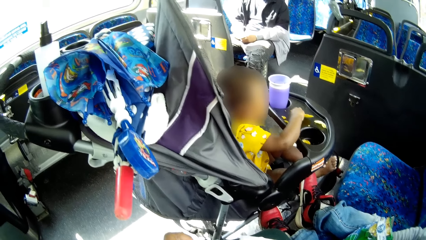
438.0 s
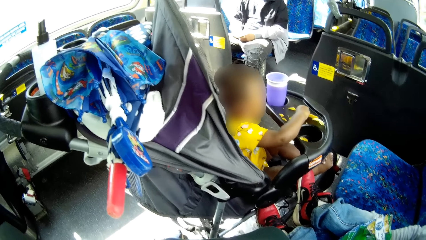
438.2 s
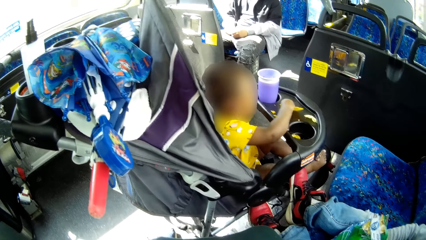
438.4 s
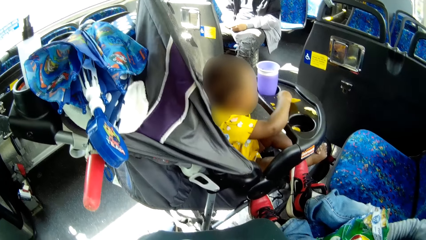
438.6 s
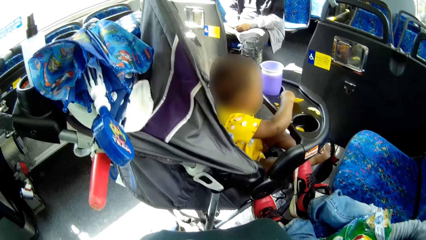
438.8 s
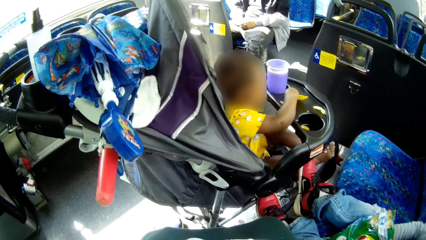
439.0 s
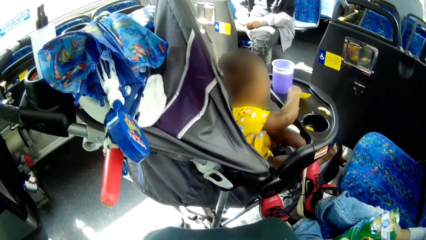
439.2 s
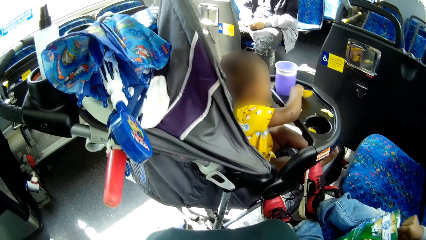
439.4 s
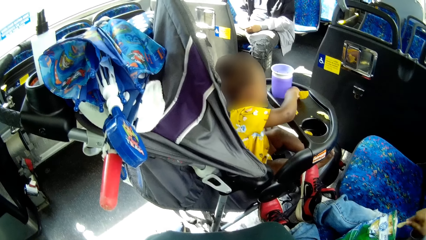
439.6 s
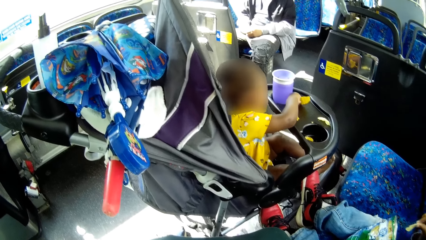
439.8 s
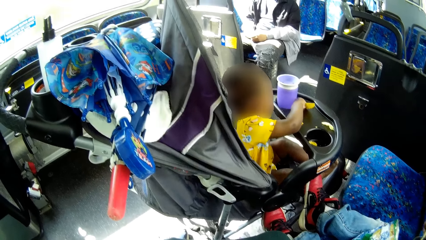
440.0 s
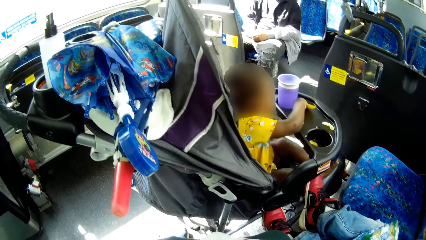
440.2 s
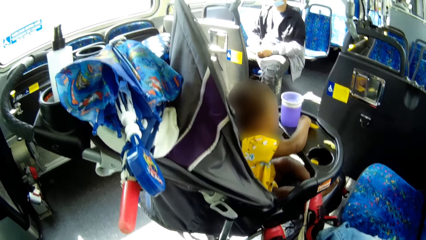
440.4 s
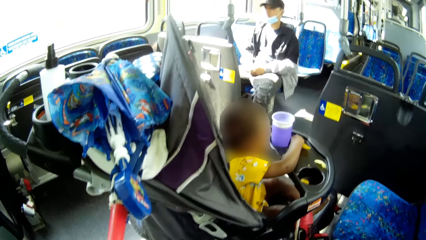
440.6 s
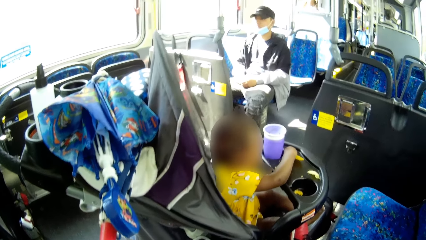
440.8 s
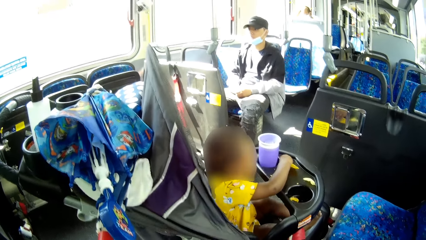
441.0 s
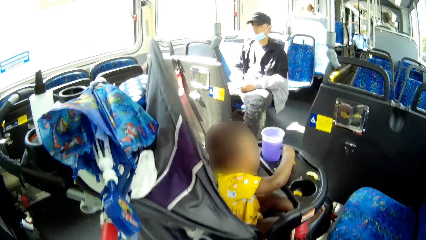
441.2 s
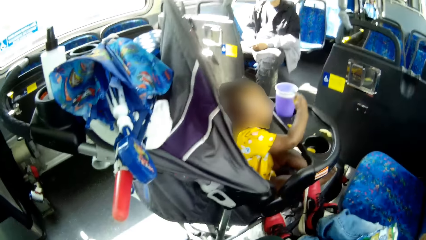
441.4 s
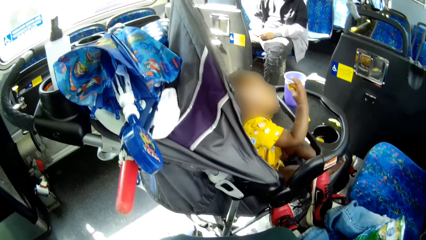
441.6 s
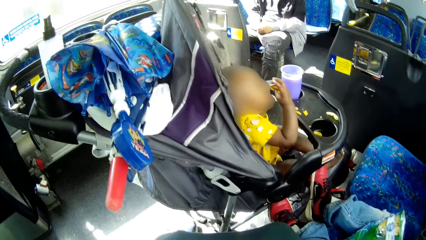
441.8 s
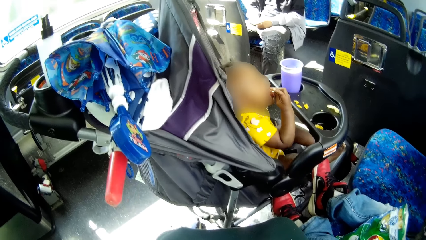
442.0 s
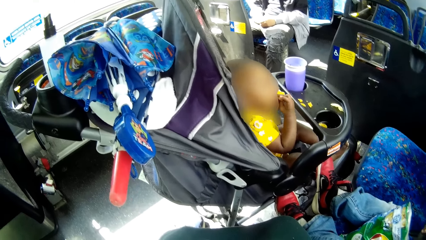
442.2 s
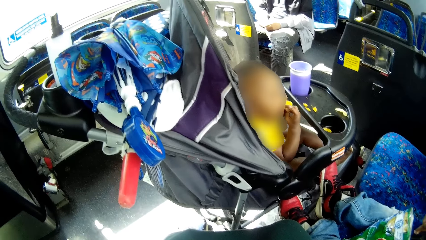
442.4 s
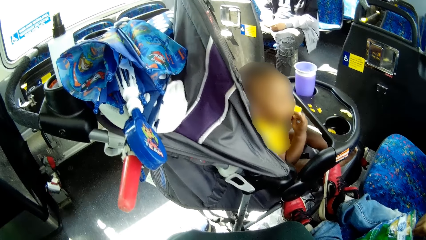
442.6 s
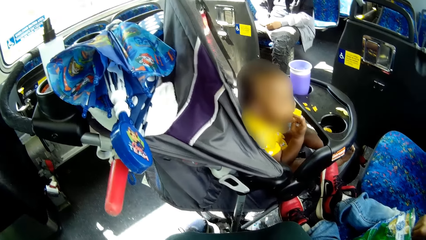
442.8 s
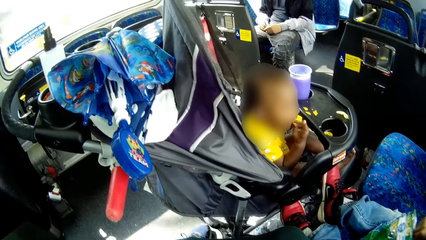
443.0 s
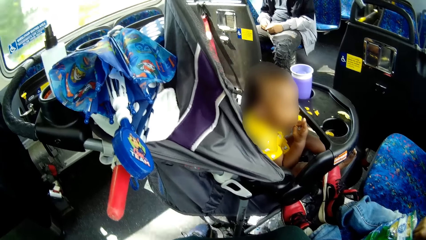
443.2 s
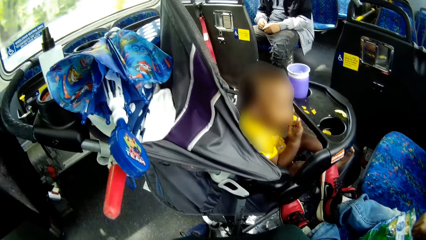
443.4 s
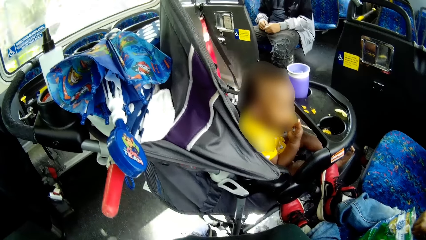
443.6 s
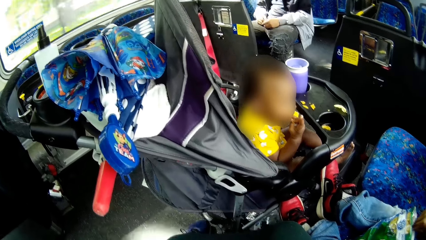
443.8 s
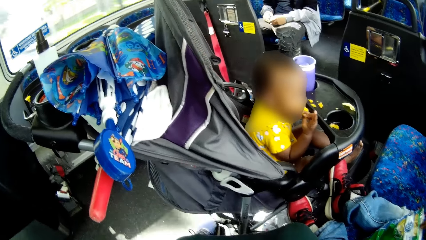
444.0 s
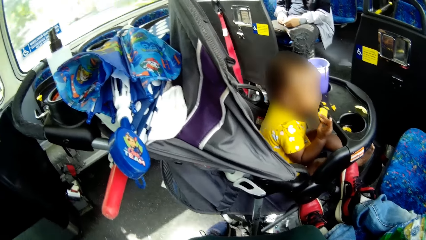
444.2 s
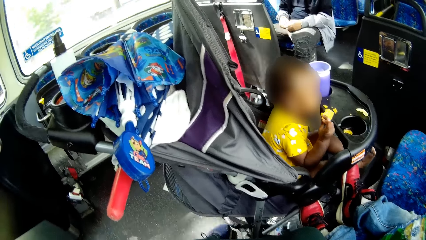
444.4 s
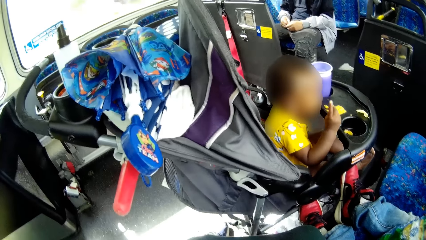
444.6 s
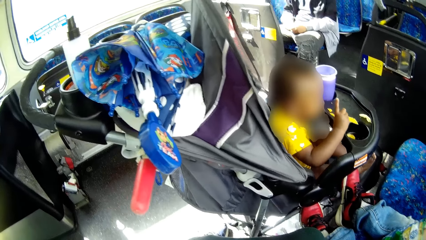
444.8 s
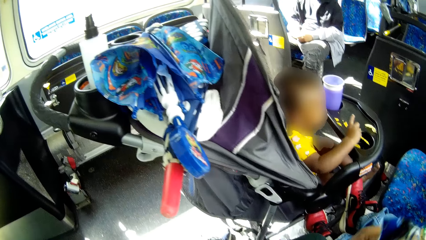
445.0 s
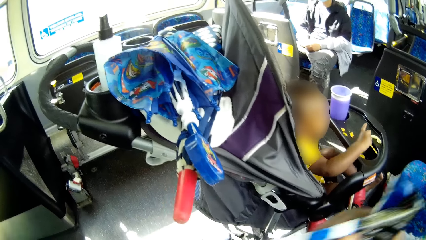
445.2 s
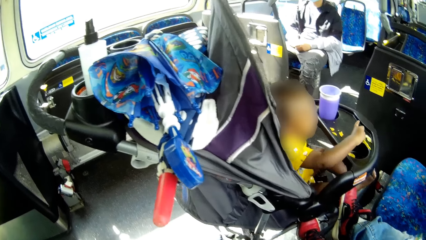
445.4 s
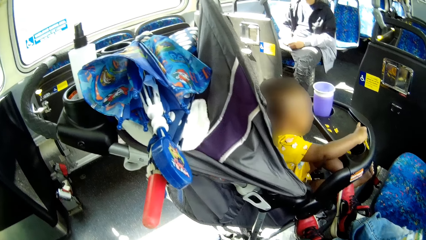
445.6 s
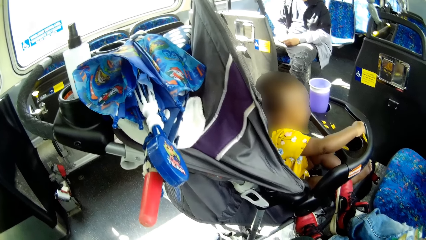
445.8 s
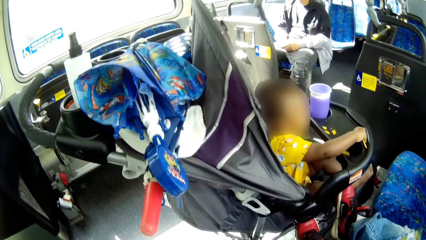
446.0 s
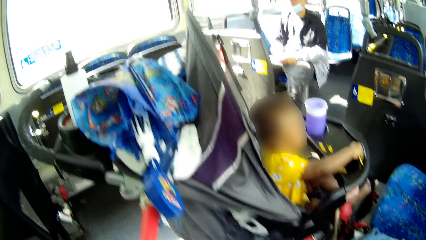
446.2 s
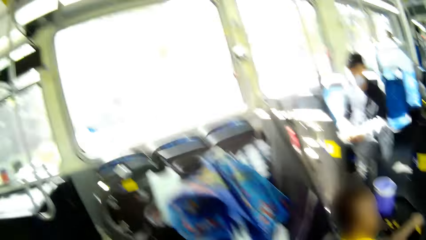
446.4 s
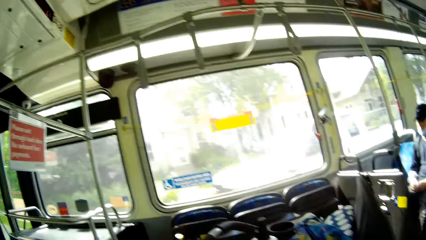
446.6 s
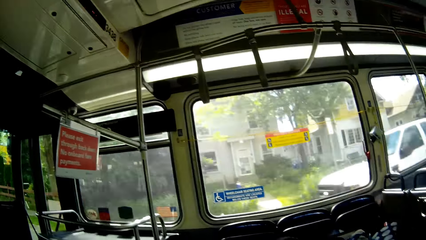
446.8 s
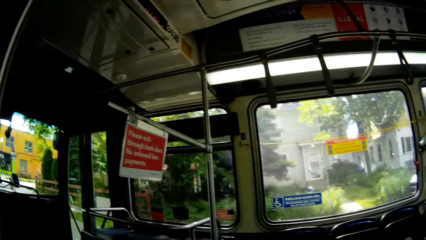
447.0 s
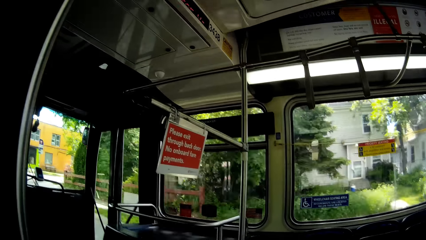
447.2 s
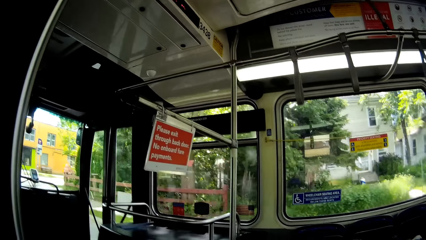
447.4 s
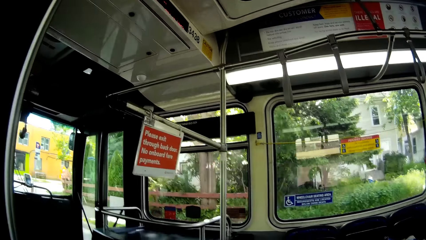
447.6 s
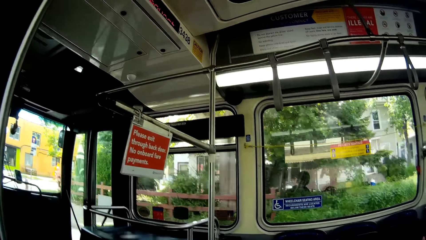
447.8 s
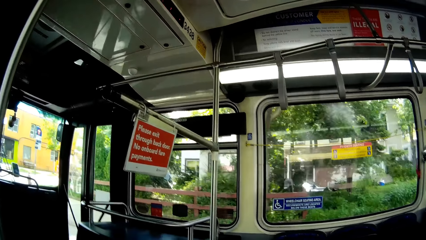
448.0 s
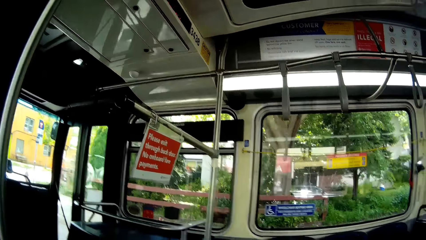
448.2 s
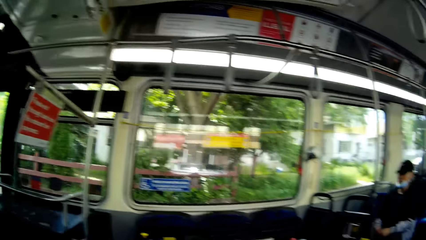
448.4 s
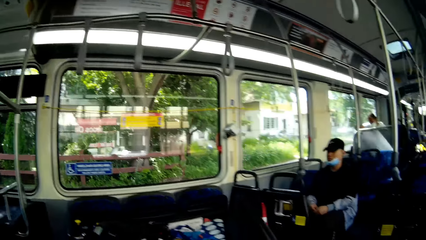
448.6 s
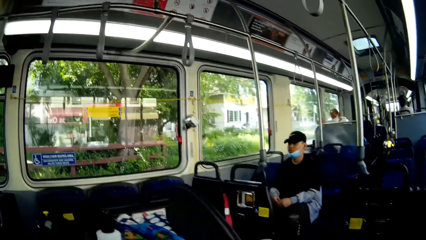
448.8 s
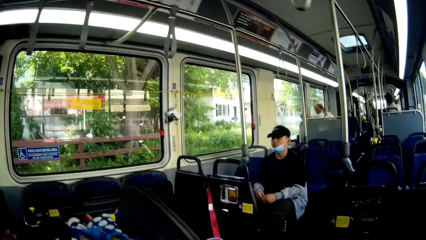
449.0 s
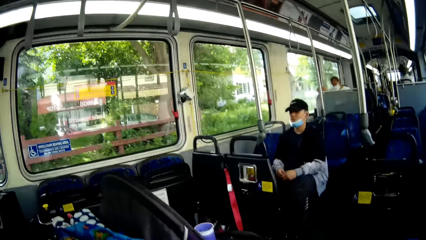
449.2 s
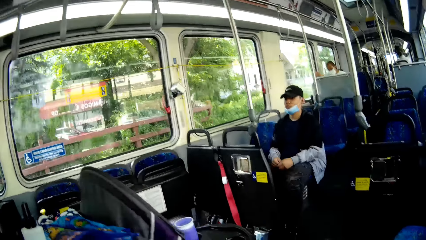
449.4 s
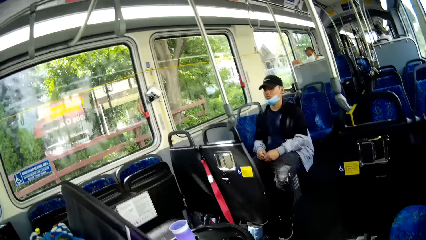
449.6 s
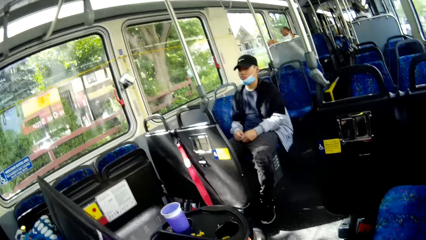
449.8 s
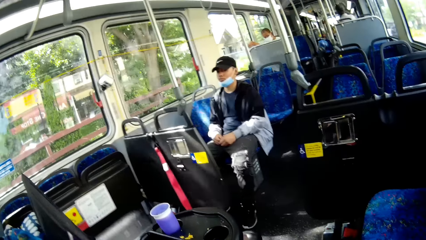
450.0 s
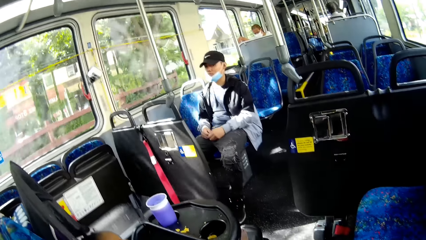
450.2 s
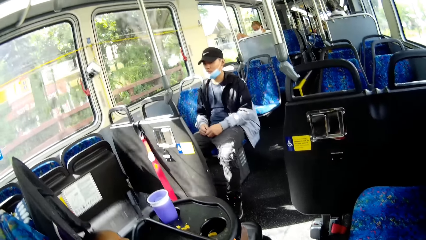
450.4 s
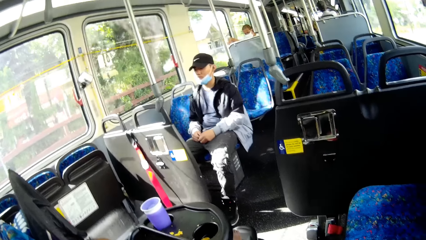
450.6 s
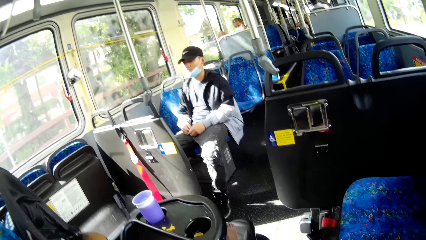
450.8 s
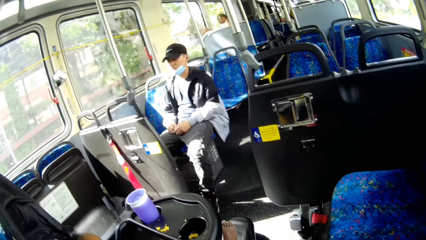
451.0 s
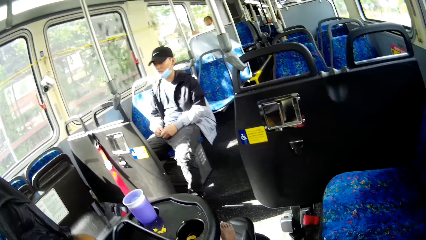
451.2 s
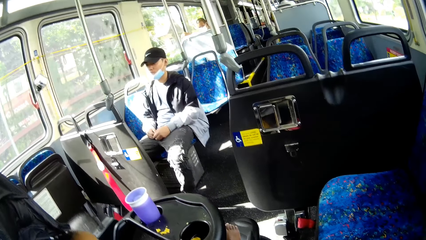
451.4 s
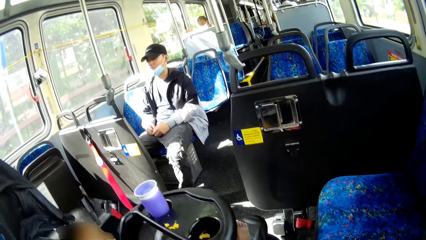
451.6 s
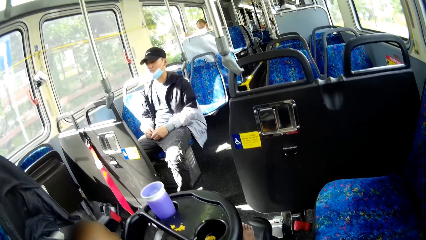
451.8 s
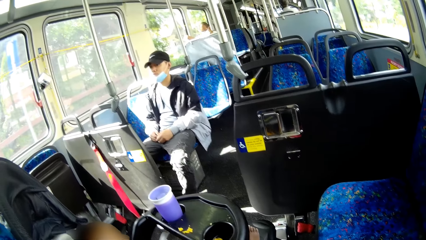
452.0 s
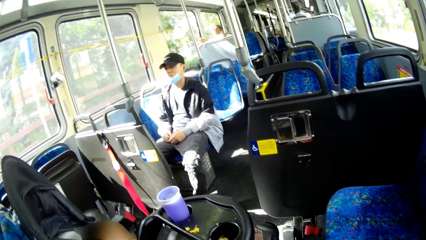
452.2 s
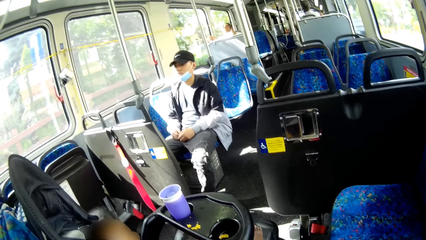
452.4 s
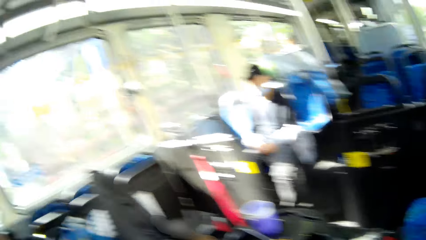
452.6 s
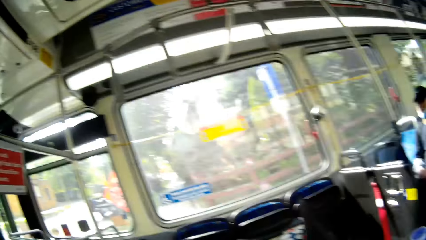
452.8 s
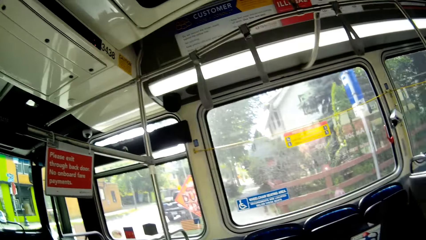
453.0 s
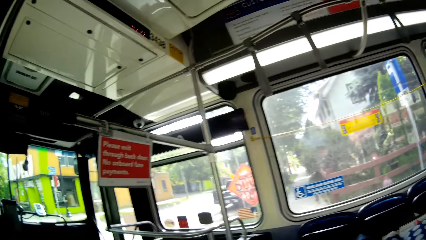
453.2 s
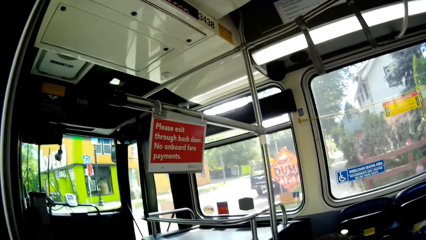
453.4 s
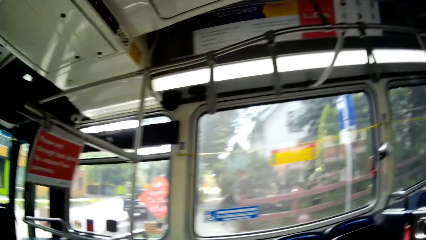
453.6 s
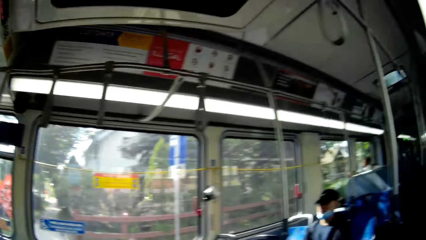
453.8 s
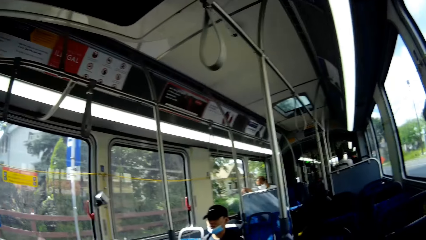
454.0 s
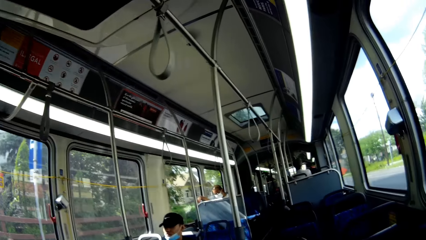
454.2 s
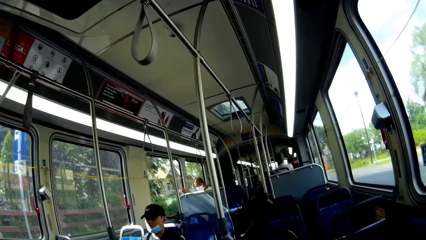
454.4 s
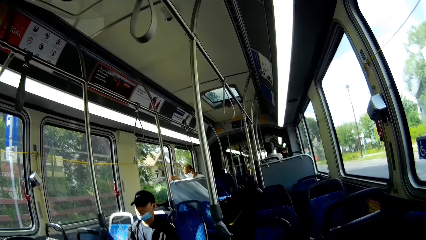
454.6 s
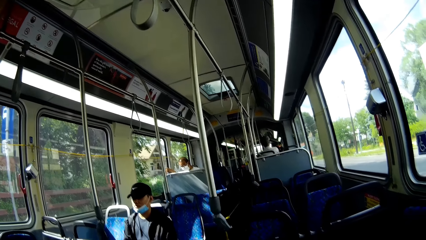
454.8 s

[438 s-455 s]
The baby rubs the surface of the toddler car with the potato chip in his right hand. The camera wearer sits on the bus. The baby puts the potato chip in his mouth with his right hand. The baby drops the potato chip on the toddler car with his right hand. The camera wearer moves the toddler car with her right hand.
